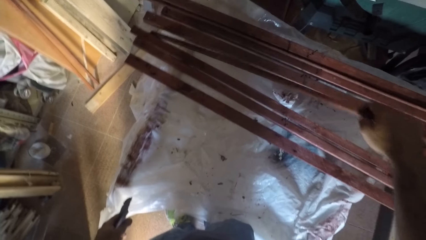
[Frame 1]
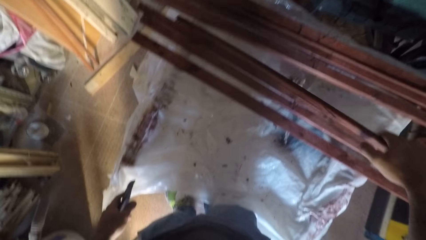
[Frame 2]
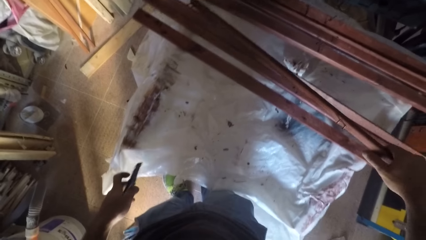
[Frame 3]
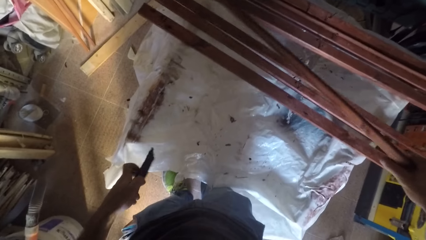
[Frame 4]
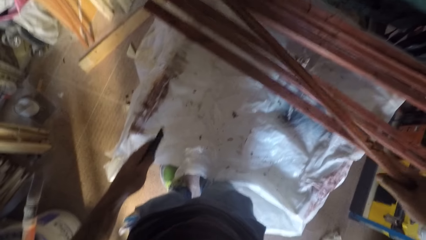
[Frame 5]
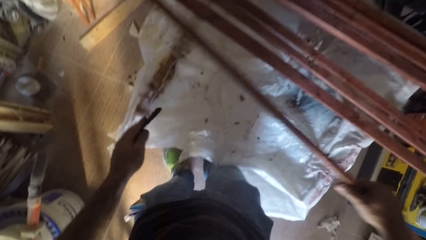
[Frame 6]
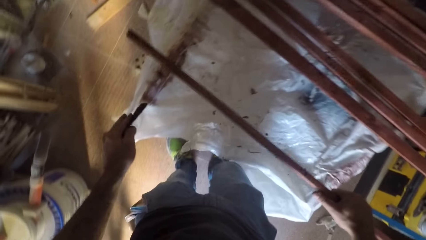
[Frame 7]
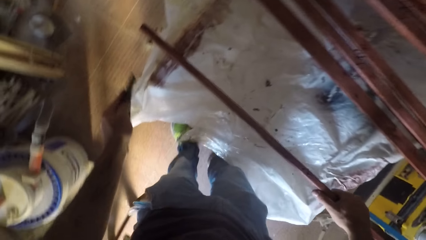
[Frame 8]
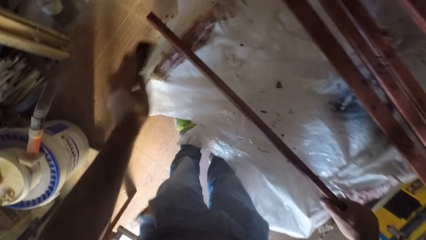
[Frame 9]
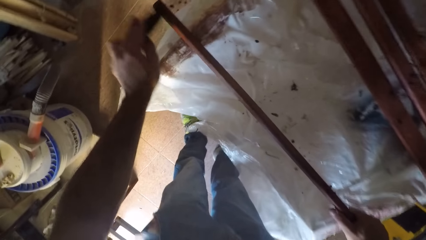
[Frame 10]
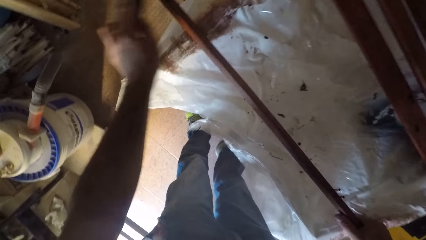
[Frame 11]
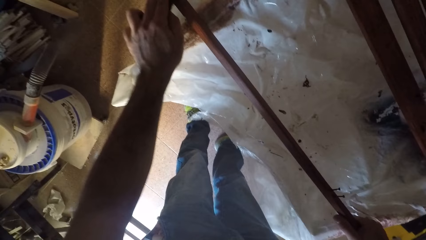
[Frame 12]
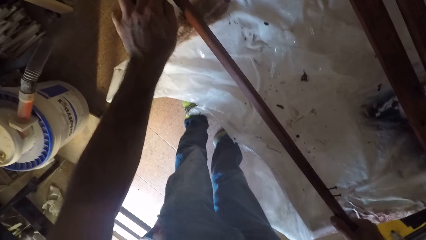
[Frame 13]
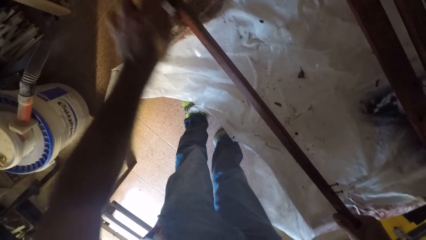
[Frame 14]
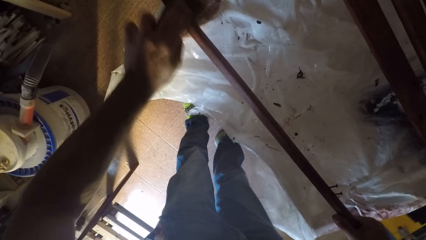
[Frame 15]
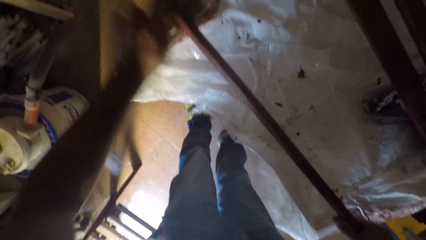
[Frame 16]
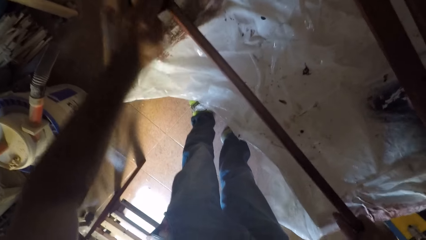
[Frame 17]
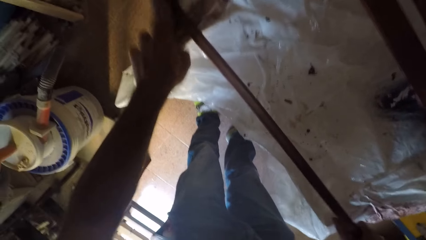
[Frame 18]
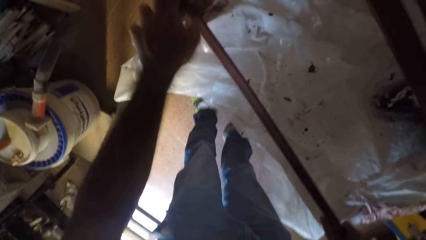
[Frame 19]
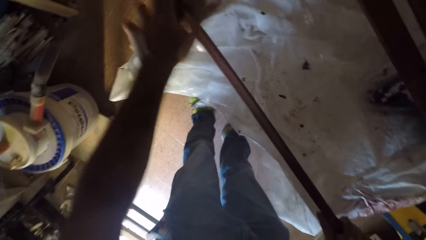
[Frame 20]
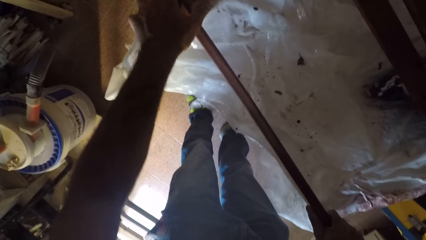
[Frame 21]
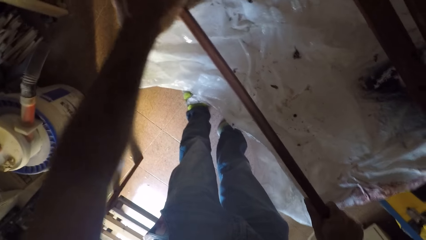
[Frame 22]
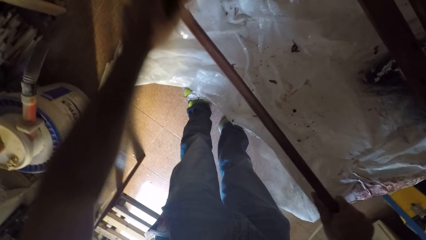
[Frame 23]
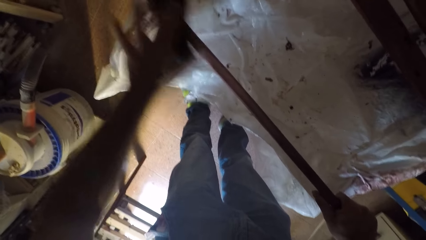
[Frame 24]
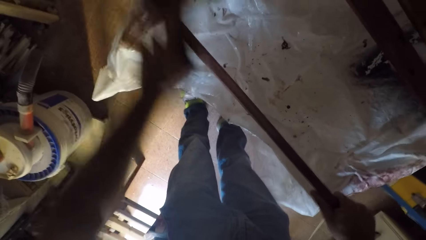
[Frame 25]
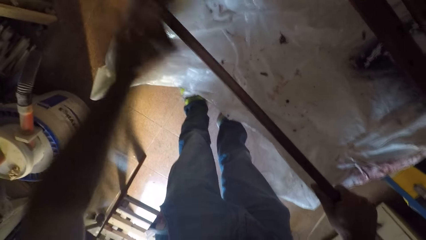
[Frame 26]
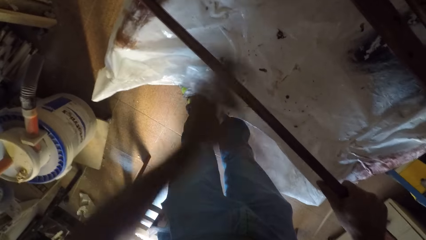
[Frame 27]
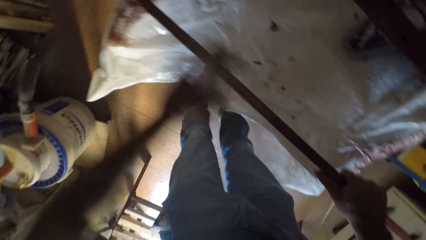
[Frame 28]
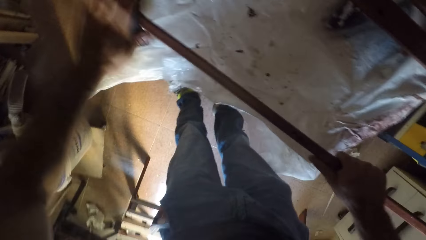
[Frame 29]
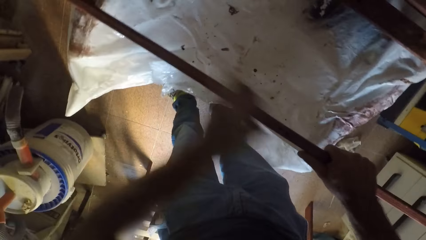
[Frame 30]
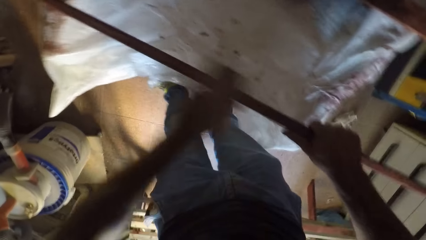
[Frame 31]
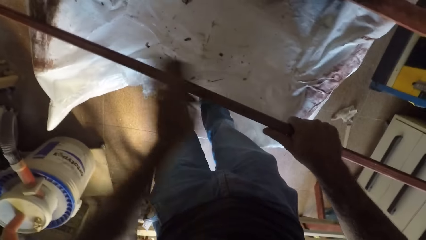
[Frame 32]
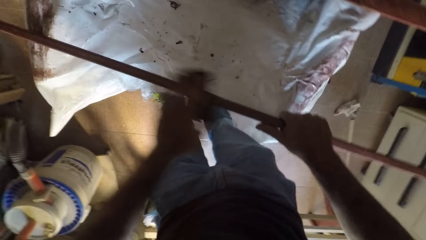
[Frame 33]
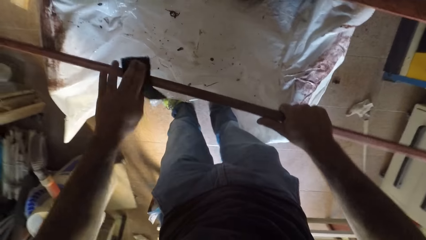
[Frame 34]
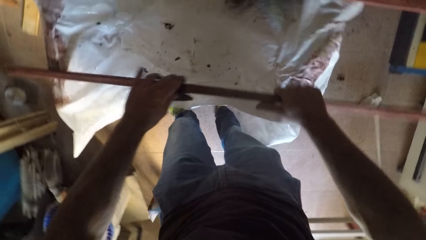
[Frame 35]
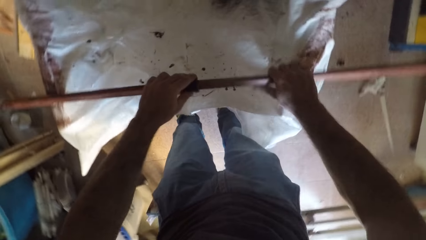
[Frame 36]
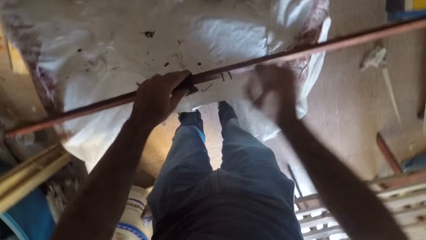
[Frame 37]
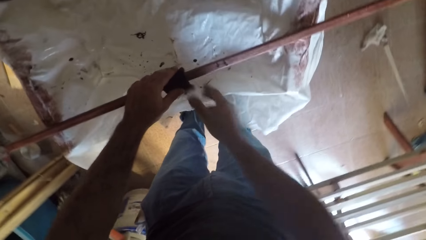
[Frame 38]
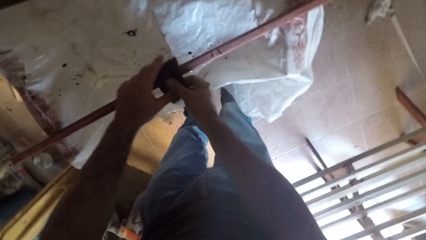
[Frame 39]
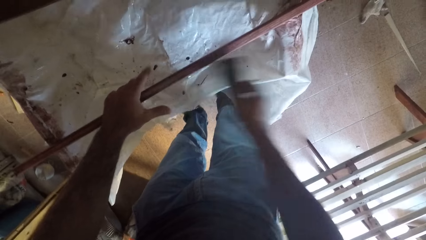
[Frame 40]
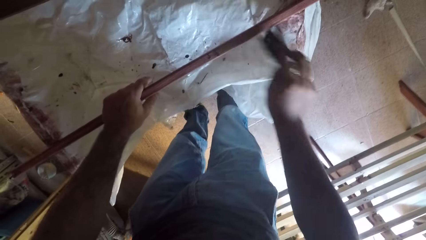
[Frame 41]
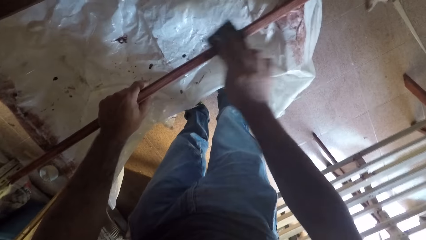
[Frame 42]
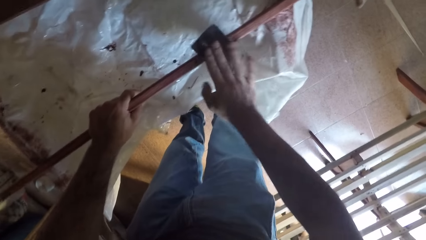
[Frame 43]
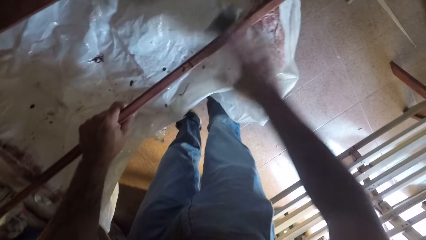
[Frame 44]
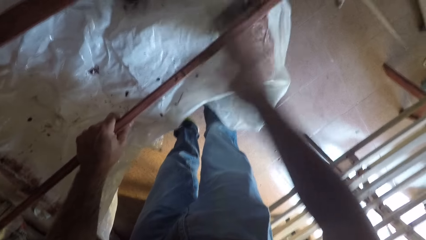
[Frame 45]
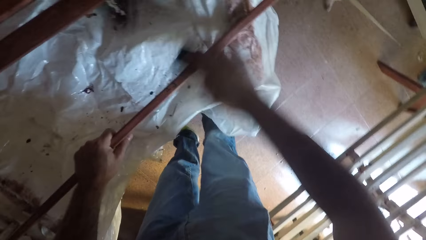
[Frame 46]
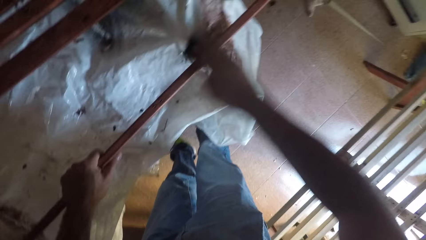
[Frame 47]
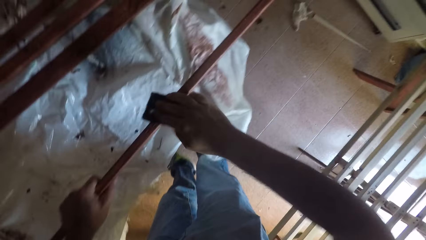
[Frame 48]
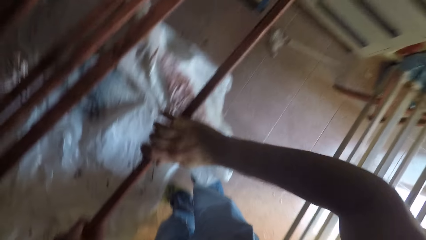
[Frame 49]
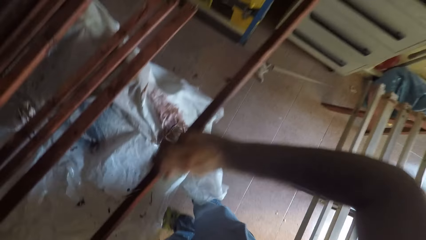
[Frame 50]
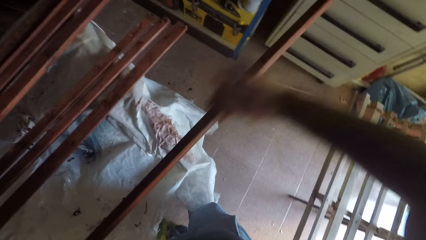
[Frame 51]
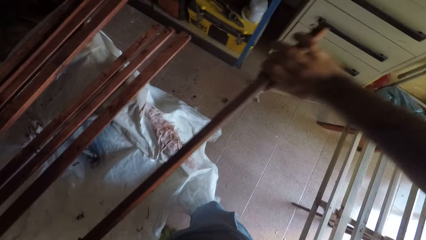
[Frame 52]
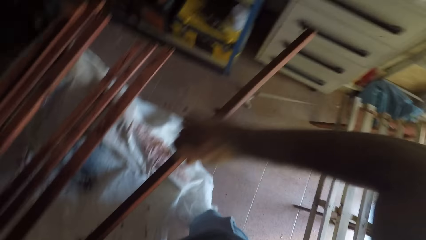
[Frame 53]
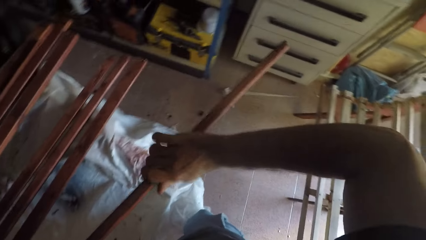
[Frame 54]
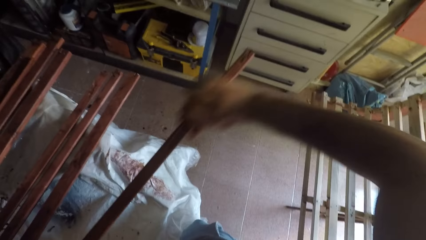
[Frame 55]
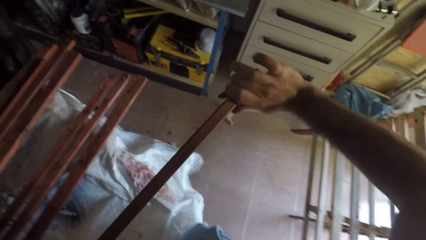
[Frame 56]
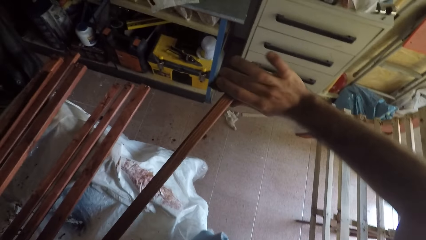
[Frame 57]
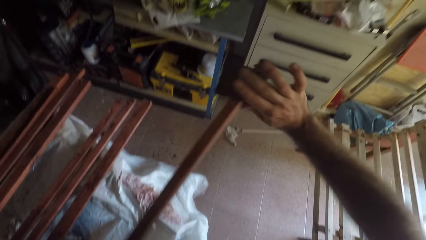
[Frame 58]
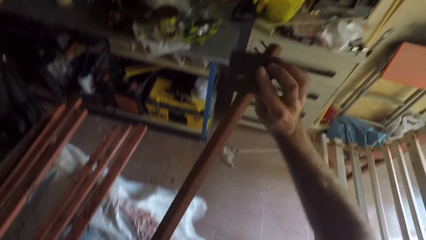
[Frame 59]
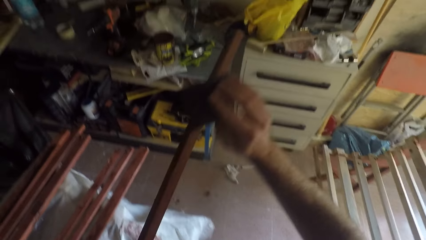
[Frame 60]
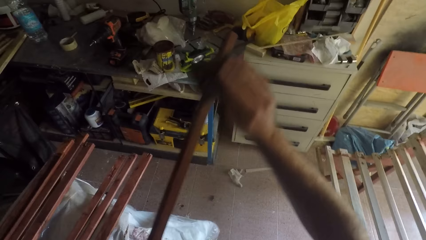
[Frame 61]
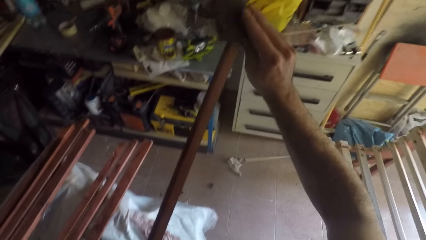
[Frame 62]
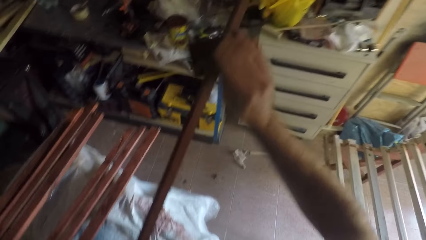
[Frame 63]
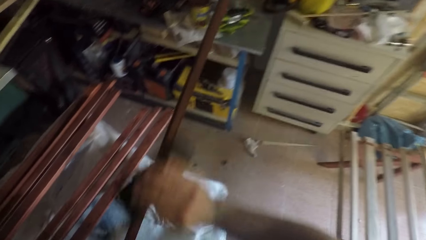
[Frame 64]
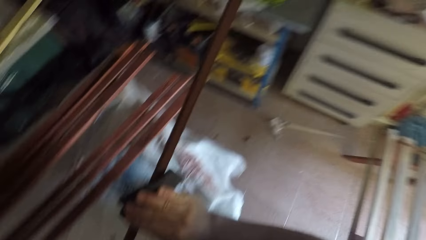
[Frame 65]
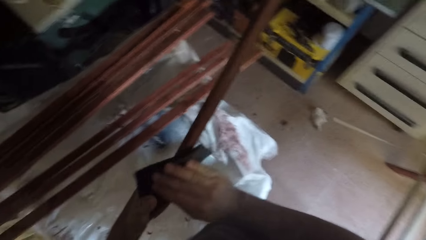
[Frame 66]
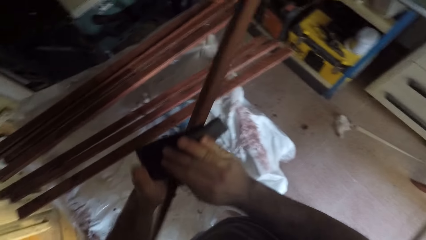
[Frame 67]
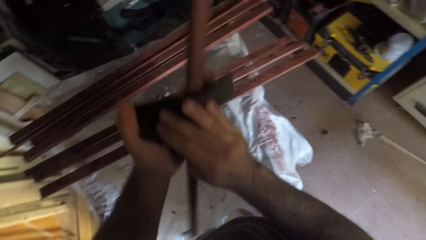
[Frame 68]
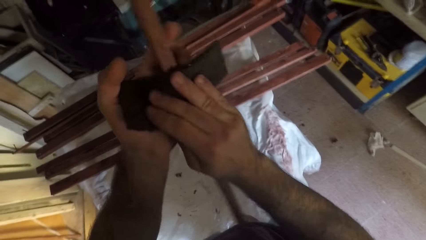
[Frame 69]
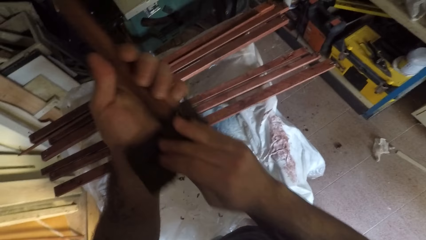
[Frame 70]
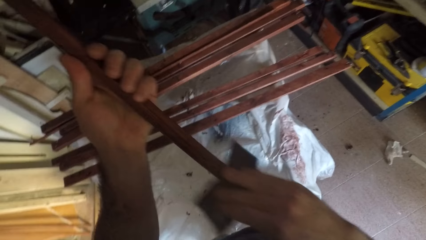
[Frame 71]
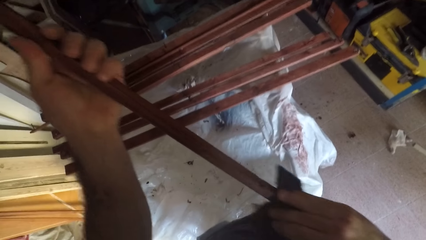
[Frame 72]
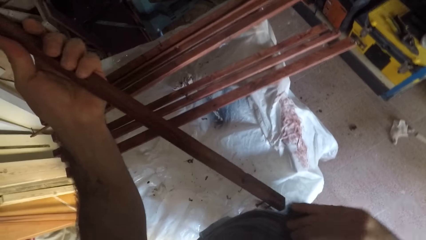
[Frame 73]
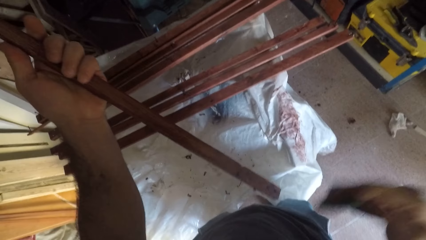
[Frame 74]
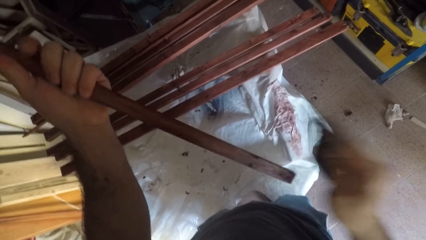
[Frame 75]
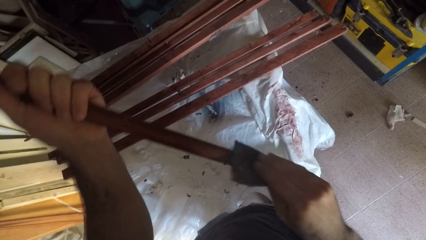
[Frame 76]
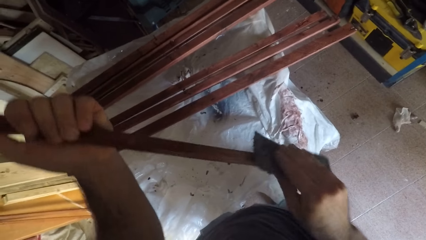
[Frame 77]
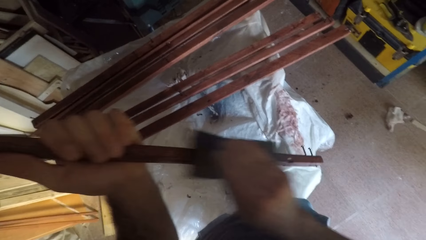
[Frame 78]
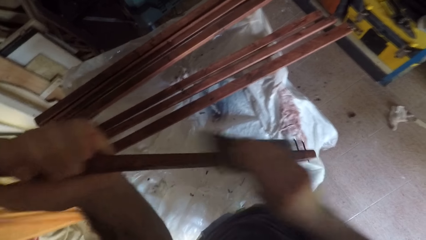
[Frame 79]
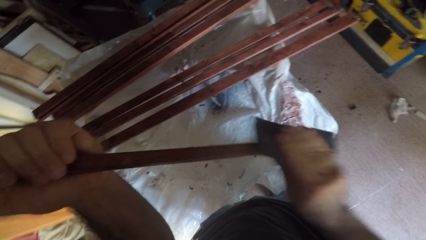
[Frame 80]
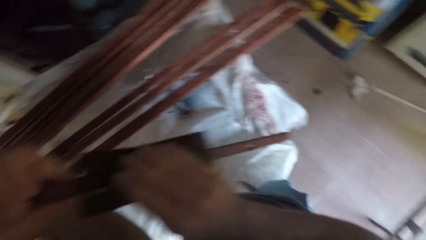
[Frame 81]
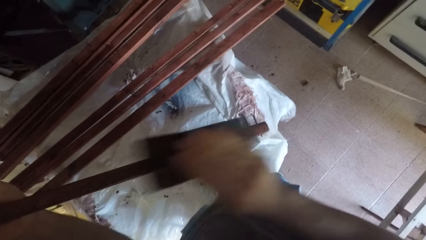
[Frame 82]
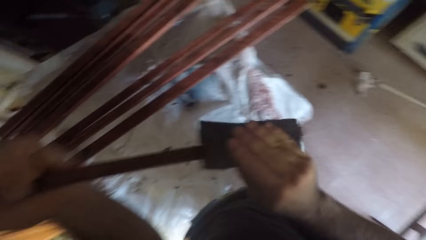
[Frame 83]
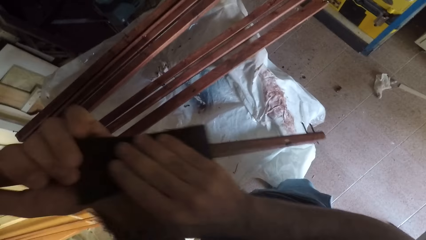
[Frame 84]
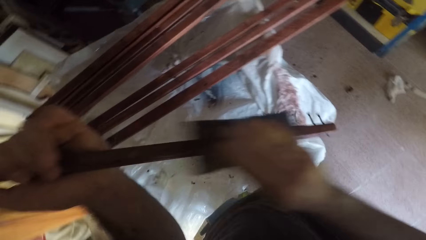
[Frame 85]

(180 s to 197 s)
The camera wearer puts the piece of wood on the stand. He wipes the sixth wood plank. He smooths the piece of wood with sandpaper. He takes the abrasive sheet with his right hand. He holds the sandpaper with his right hand. He smooths the piece of wood with the sandpaper. He wipes the sixth wood plank with the abrasive sheet in his right hand. He raises the wood plank with his left hand. He turns the piece of wood with his hand.
